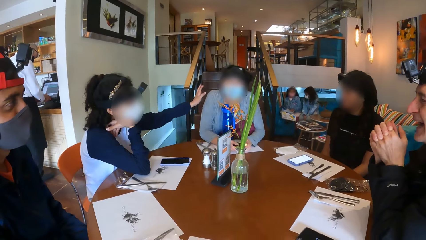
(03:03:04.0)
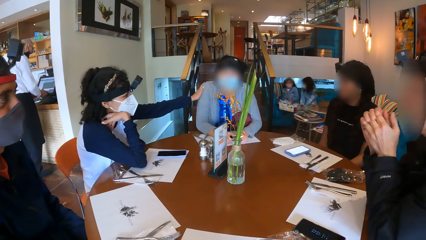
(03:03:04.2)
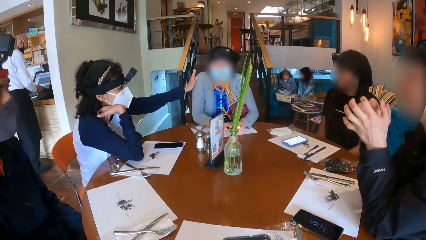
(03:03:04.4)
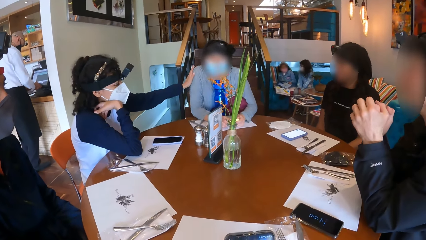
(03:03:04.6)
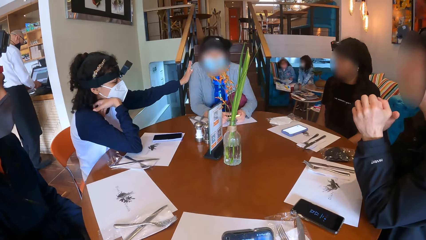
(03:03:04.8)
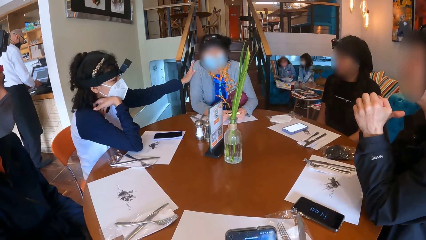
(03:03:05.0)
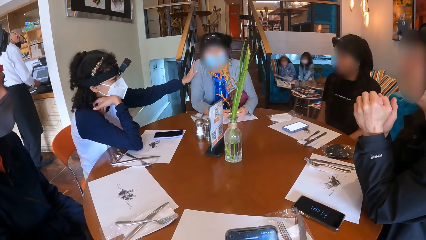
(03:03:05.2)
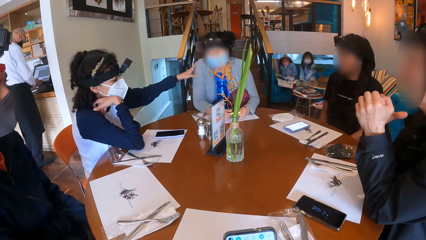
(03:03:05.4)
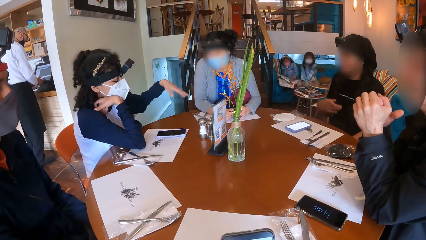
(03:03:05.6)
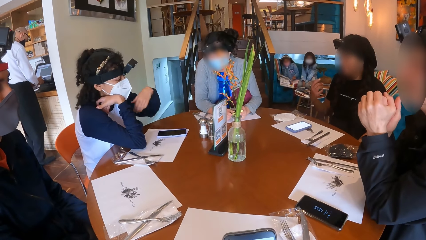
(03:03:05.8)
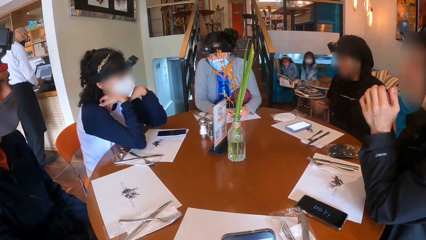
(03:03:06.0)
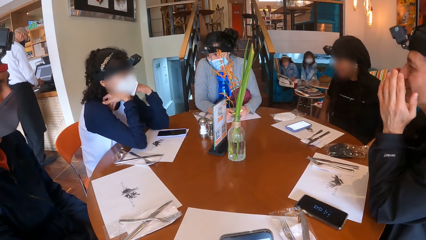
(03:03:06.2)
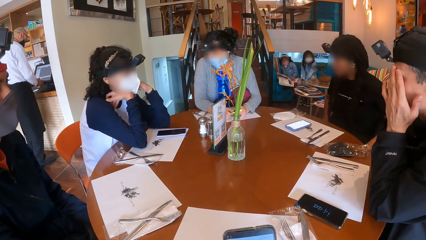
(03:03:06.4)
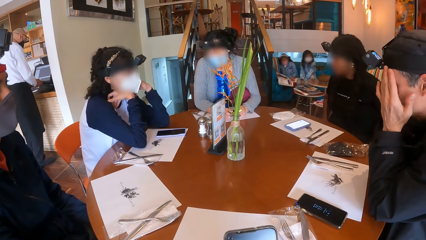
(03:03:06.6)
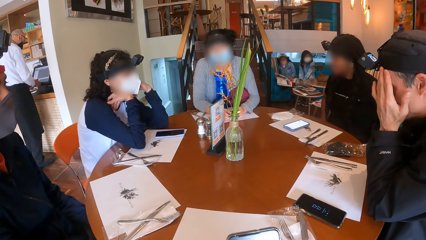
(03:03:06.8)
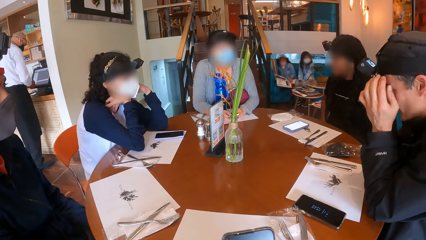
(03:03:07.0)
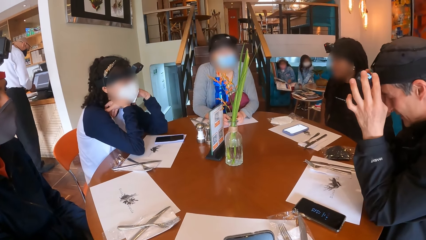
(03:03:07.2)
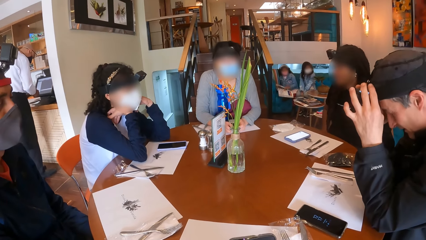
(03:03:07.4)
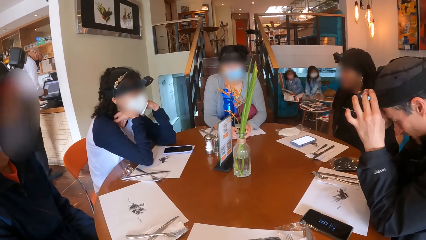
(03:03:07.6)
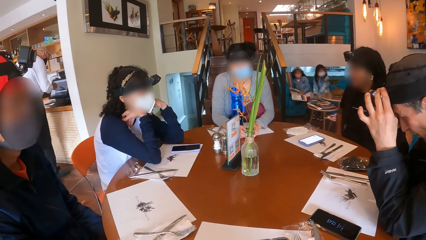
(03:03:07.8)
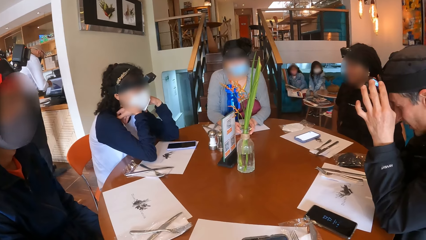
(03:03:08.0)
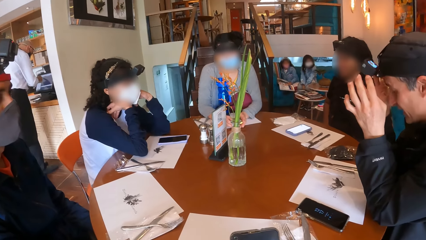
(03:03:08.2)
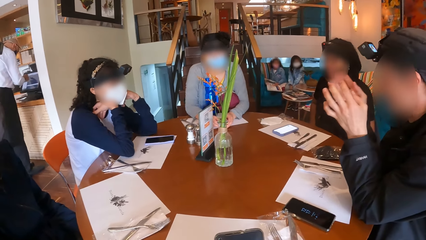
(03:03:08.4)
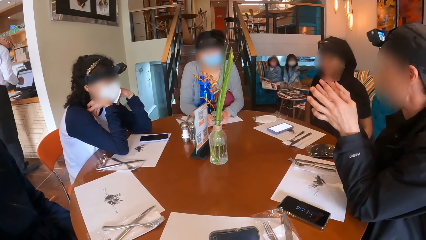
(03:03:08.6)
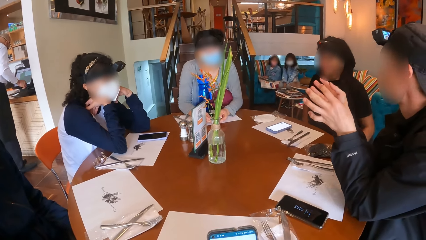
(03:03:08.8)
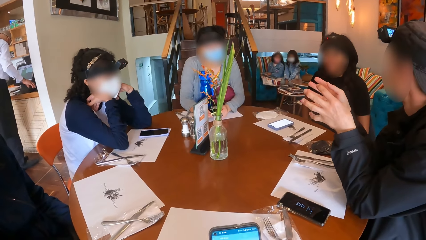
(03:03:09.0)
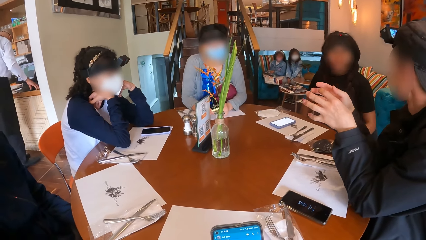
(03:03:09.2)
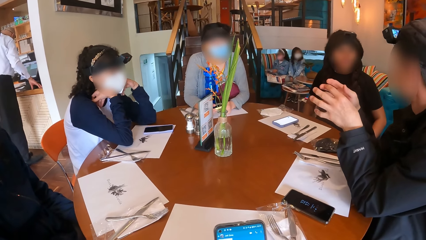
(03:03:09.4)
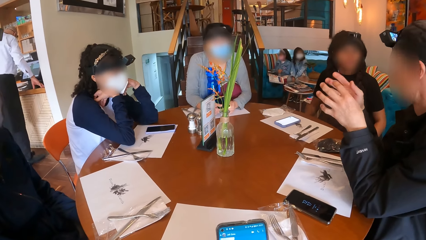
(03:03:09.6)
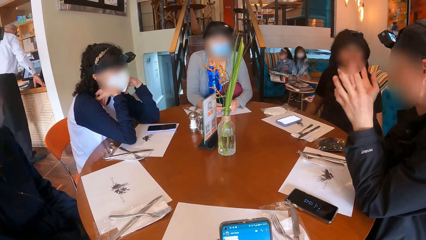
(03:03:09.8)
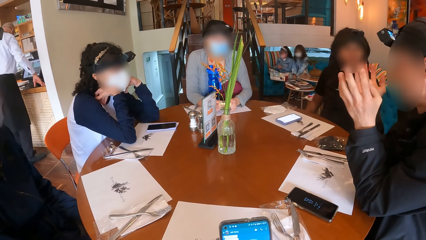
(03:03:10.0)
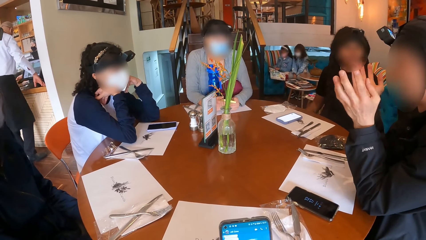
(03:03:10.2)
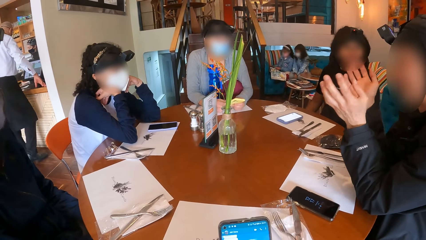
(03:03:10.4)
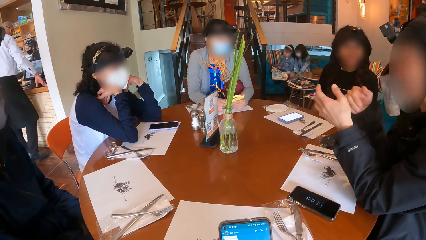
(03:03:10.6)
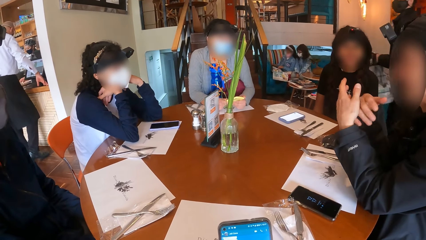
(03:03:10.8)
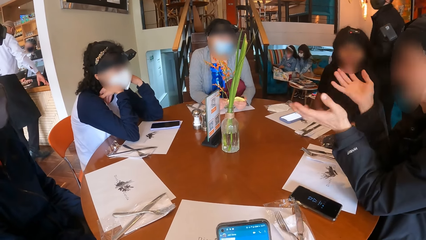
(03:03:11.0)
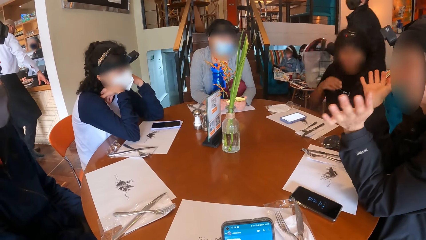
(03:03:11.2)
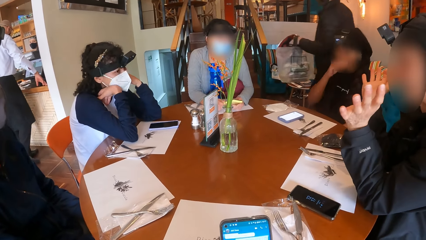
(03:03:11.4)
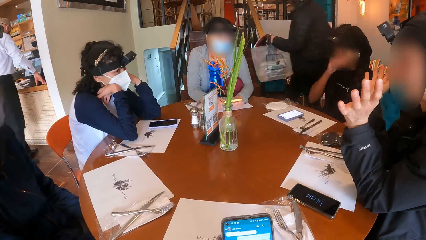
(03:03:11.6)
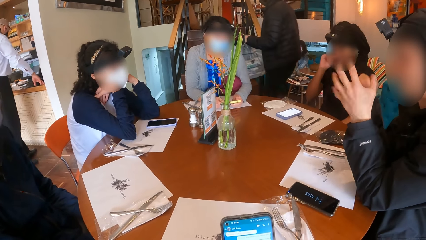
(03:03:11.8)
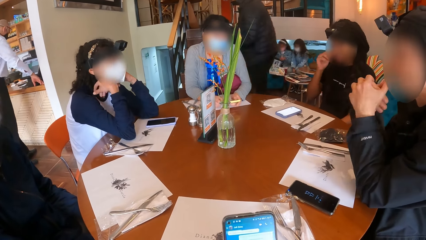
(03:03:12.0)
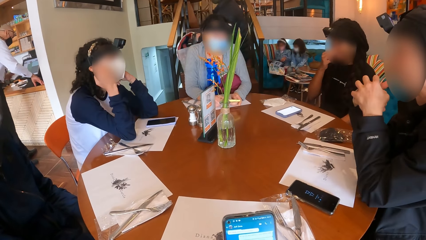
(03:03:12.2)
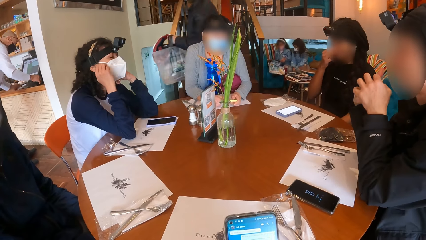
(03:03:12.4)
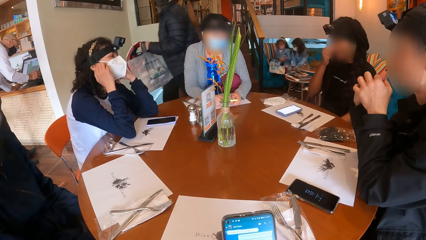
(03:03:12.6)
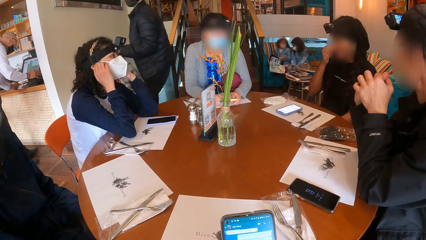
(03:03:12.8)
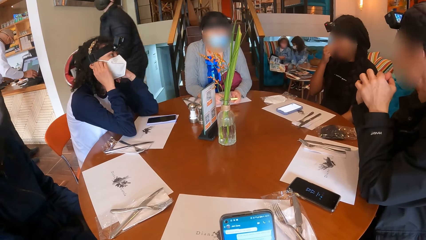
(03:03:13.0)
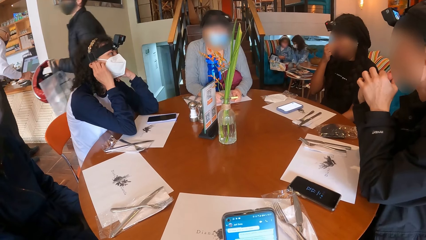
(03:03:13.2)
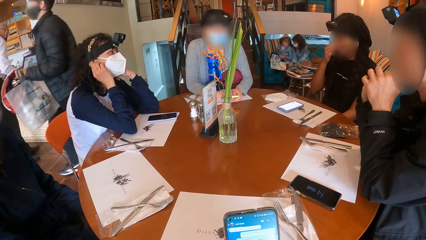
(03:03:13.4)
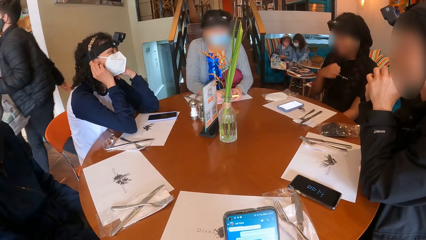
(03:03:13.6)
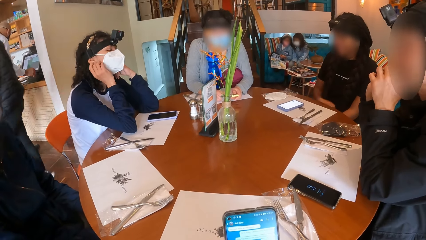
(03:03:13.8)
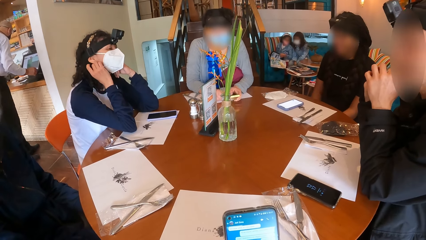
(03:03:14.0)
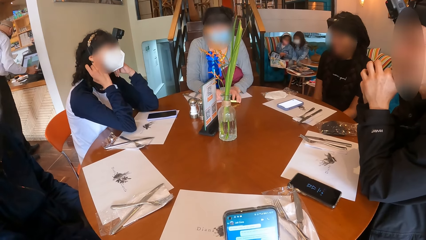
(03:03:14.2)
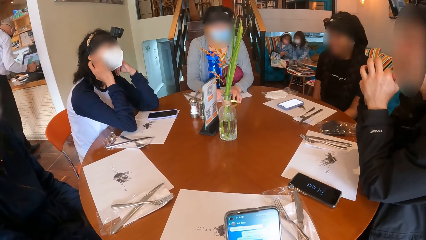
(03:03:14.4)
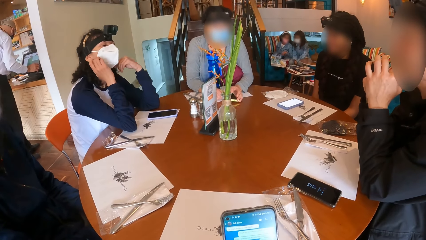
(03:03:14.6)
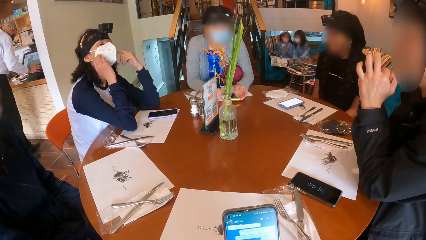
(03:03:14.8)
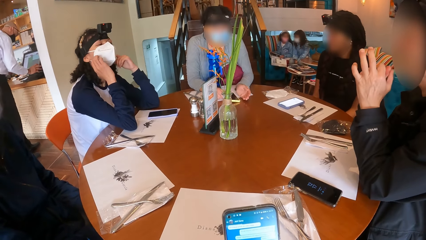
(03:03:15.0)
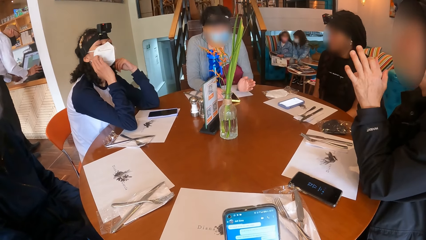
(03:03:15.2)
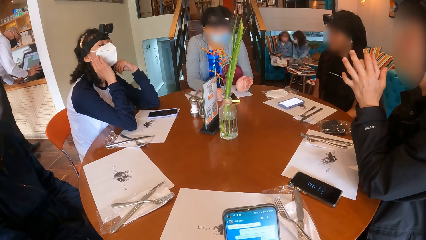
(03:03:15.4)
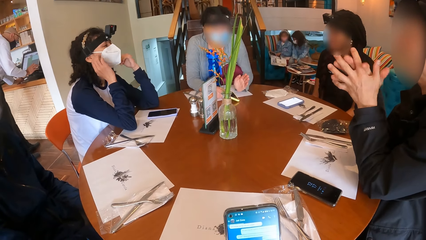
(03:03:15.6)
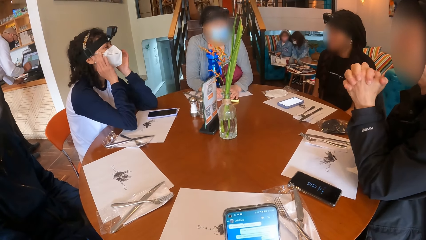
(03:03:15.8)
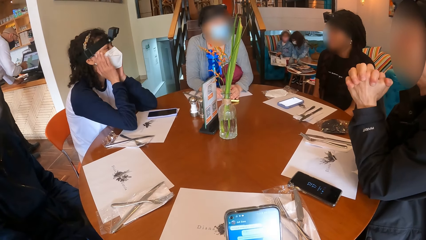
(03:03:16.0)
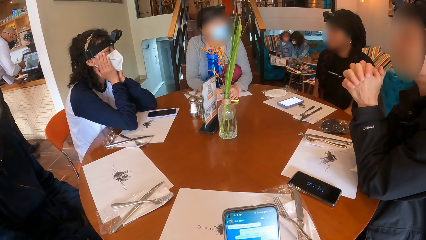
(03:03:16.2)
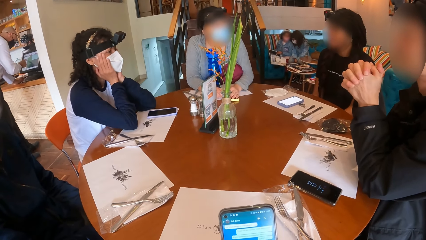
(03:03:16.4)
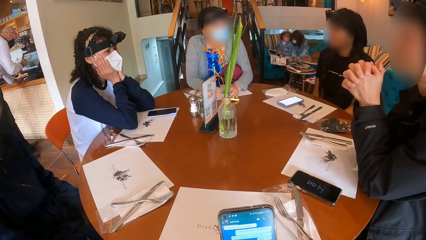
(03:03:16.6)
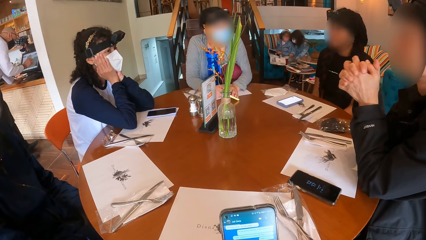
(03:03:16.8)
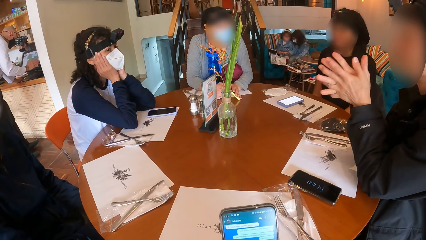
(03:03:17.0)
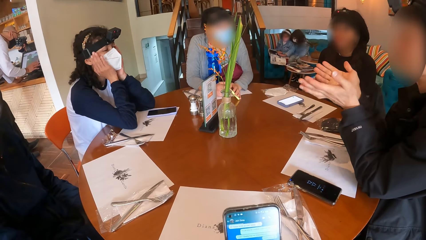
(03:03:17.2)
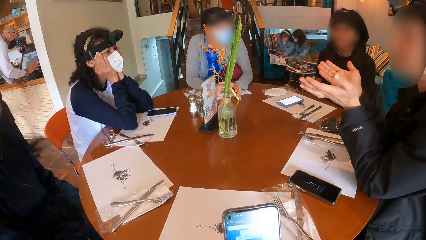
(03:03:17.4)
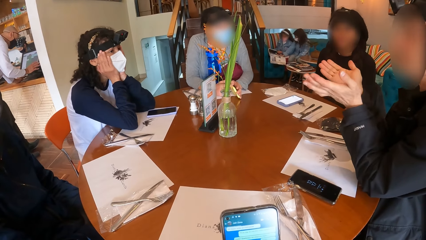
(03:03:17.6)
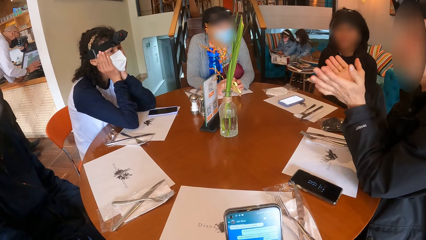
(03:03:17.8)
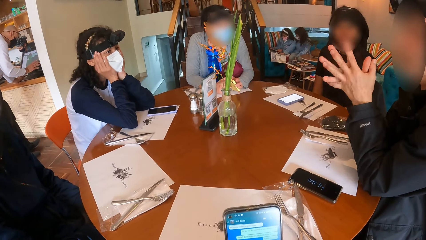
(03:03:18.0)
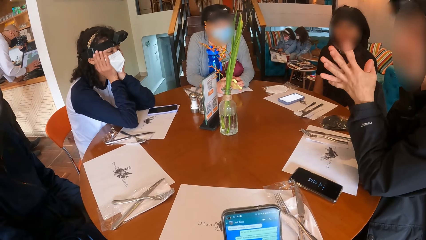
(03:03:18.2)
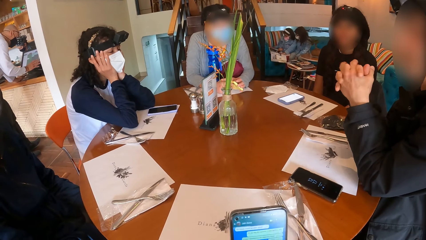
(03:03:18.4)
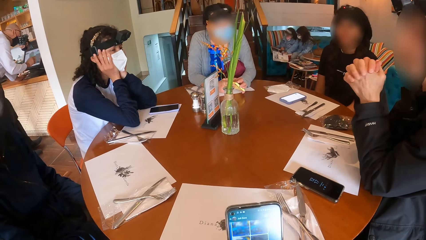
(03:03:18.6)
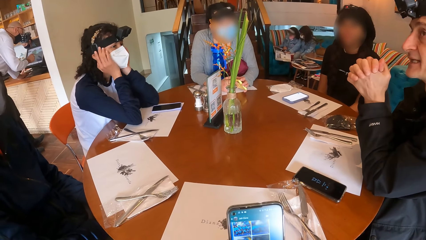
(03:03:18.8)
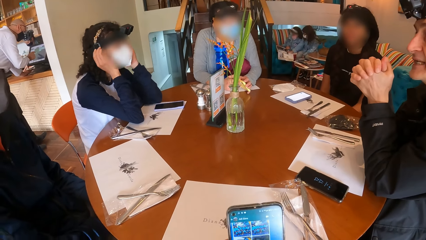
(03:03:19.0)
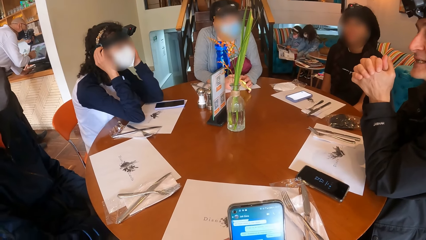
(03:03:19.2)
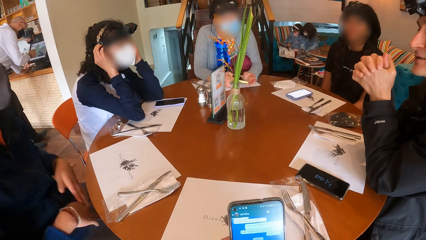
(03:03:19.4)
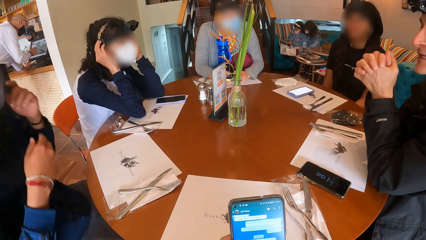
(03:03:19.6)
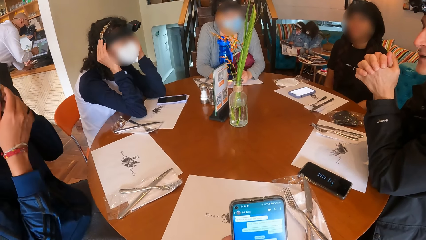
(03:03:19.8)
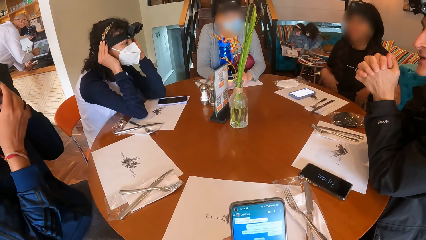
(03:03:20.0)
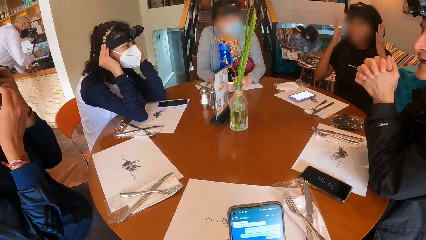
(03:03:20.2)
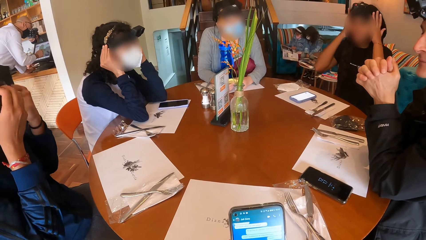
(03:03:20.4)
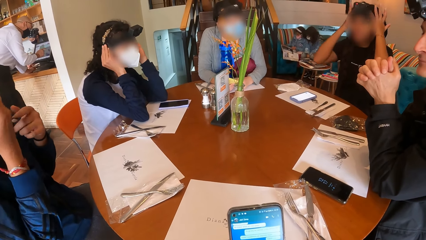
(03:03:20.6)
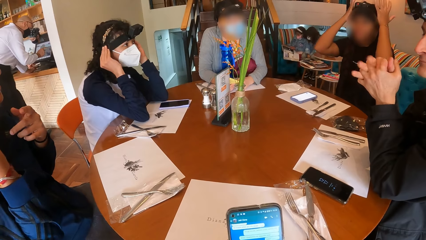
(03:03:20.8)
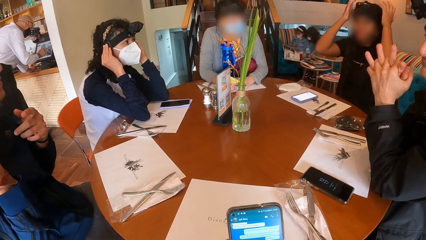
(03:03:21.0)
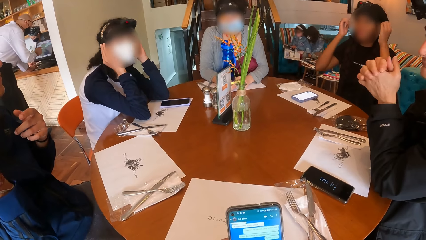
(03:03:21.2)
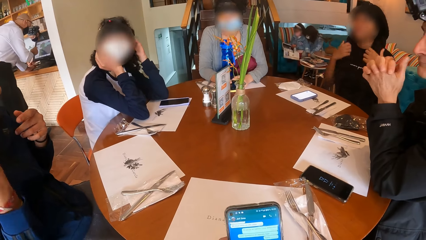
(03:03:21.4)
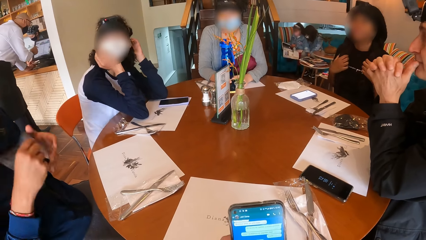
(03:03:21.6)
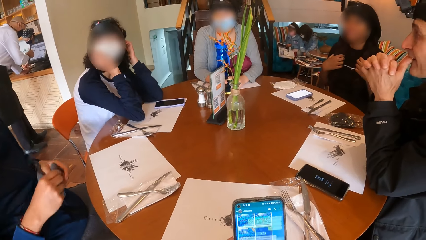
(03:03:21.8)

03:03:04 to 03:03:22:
A woman taps the right shoulder of another woman with her left hand. The camera wearer scrolls through her phone with her right hand. A third woman makes a hand gesture with her right hand. A man rubs his face with his hands. The man adjusts the camera on his head with his hands. The man makes hand gestures with his hands. The third woman rubs her face with her right hand. The first woman adjusts the nose mask on her face with her hands. The man makes hand gestures with his hands. The first woman adjusts the camera on her head with her hands. Another man removes the nose mask on his face with his hands. The third woman makes hand gestures with her hands. The first man puts his thumbs on his mouth.
